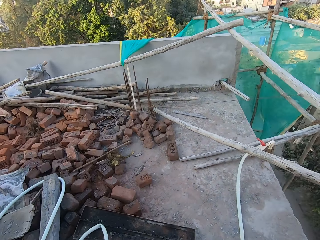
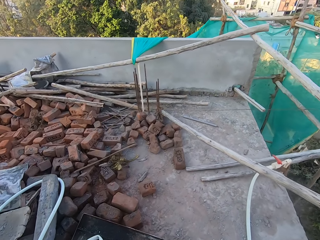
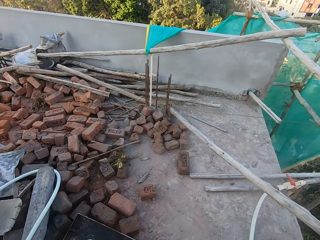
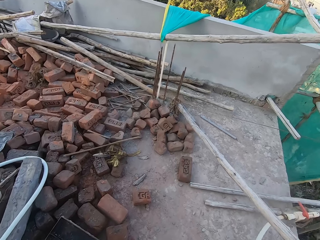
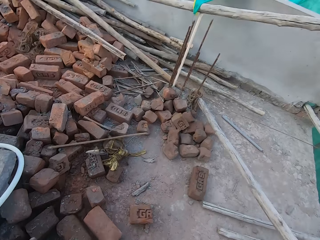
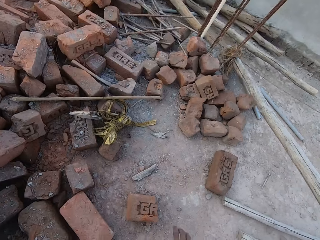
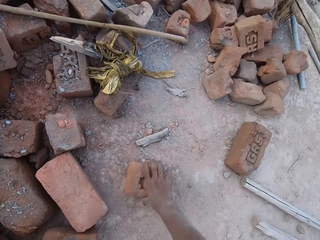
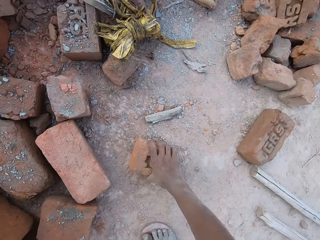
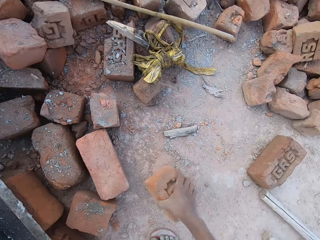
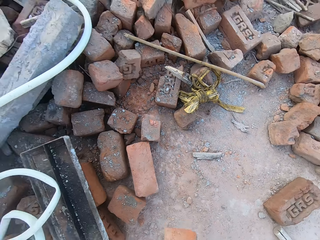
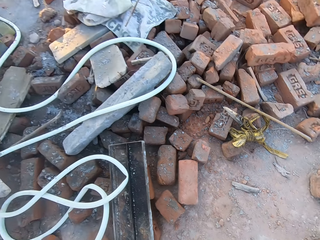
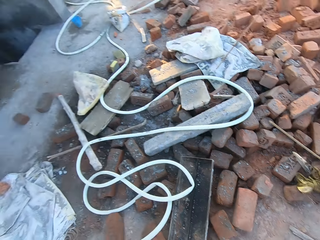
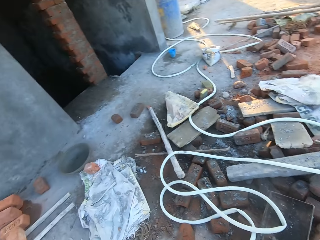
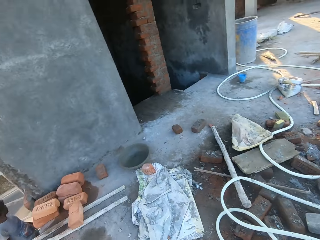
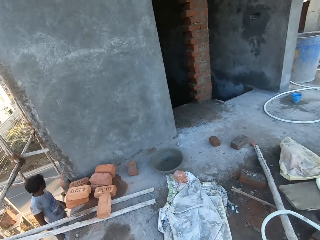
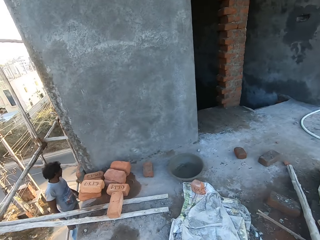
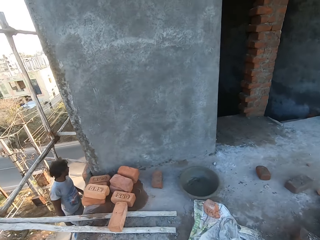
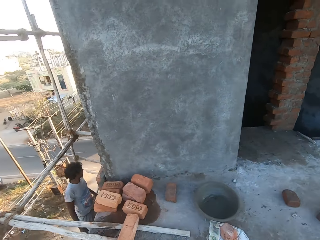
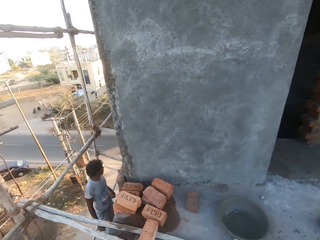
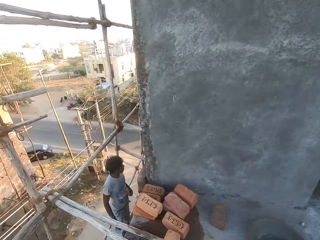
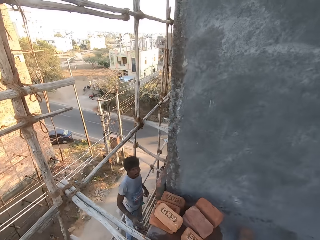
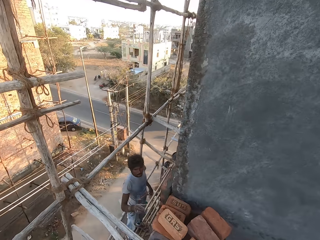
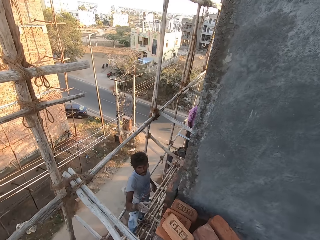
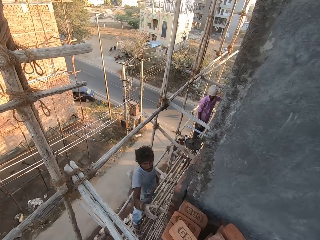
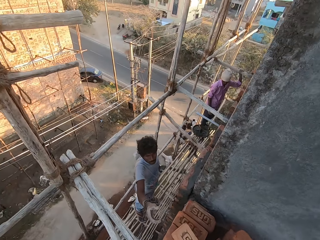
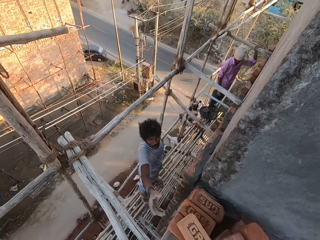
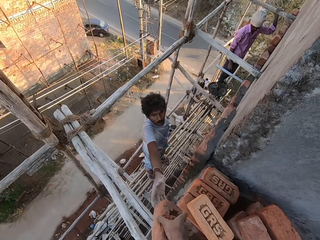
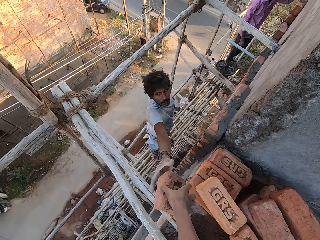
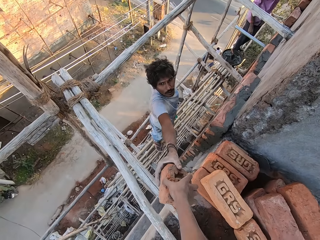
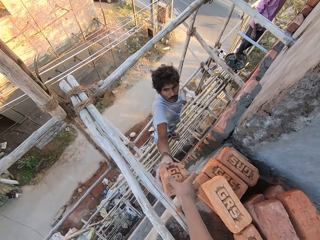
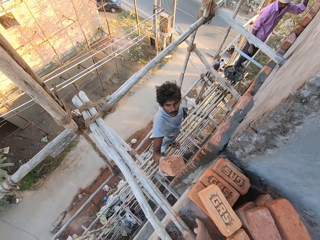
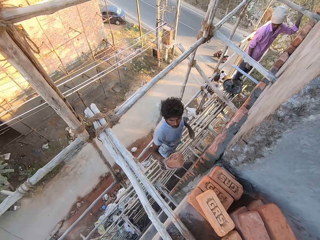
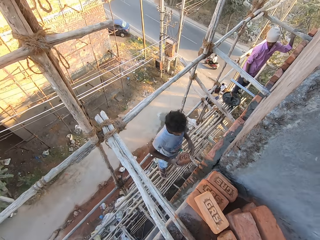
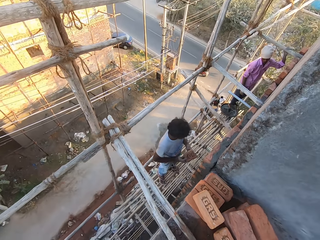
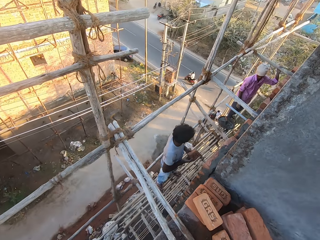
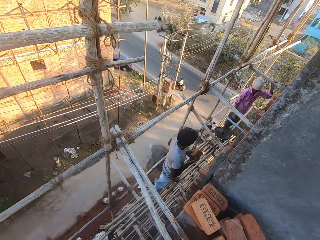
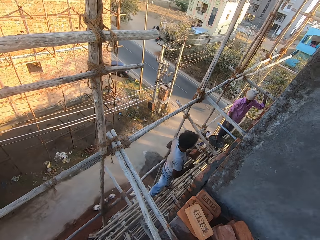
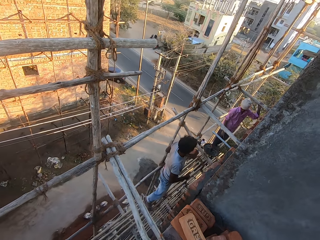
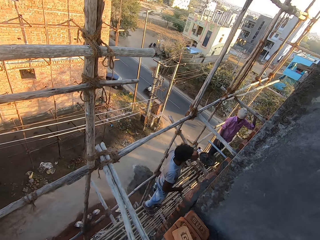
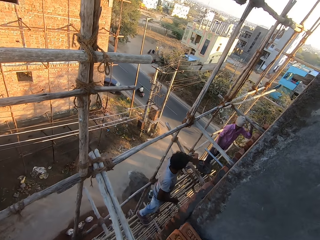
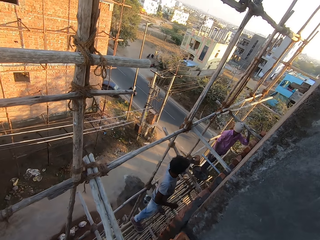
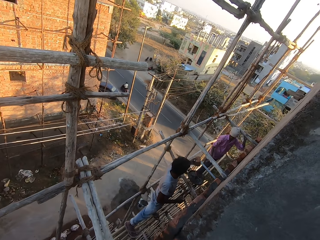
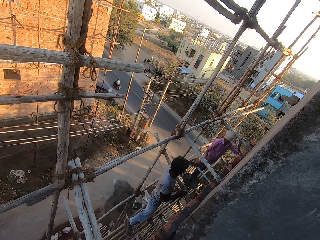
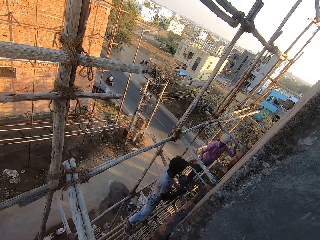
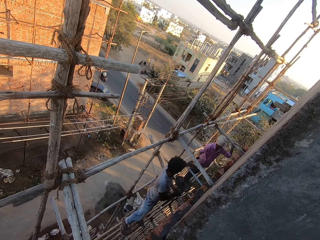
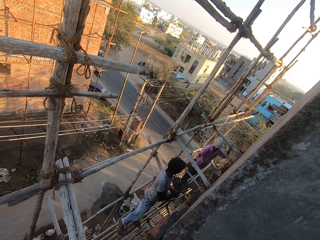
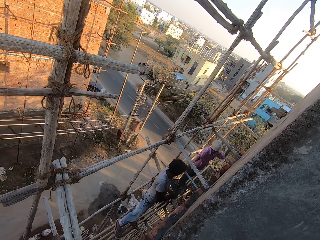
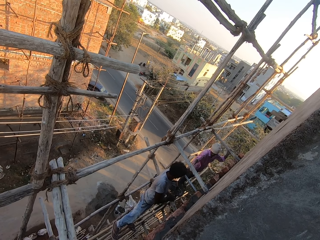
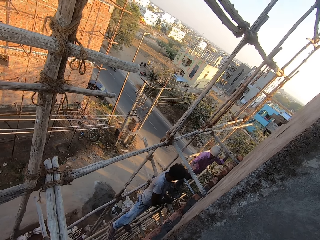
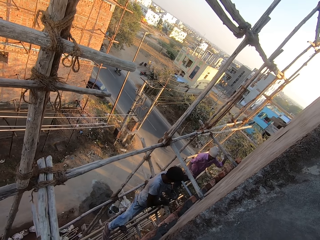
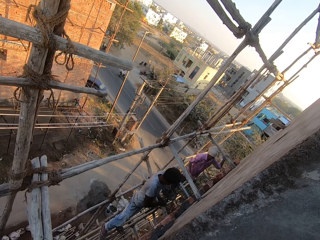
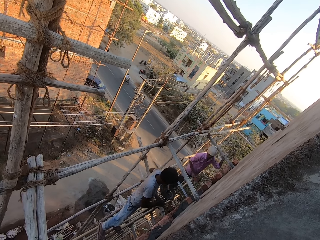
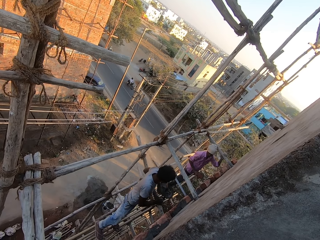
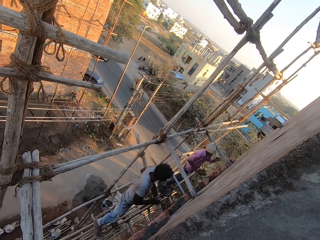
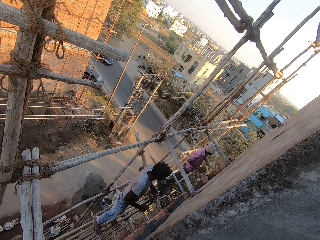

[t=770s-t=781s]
The camera wearer looks around. He picks up a brick from the floor with his right hand. He walks to the man. He passes the brick in his right hand to the man. The man passes the brick from his right hand to his left hand, and passes the brick in his left hand to another man.

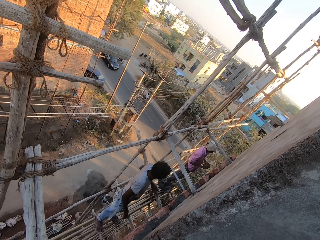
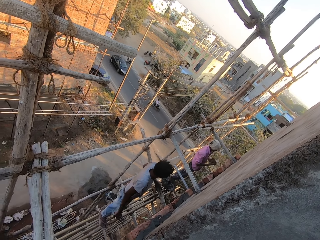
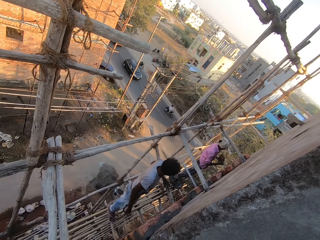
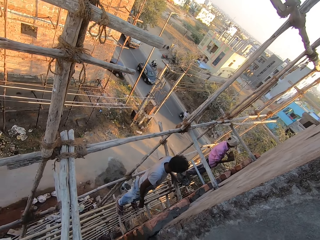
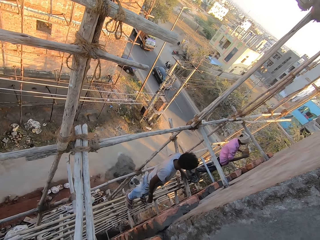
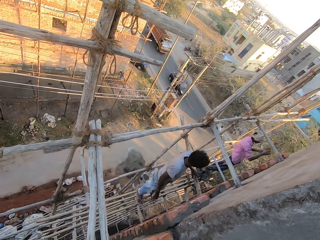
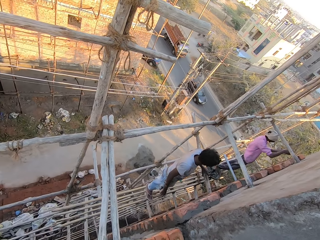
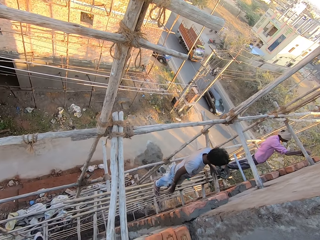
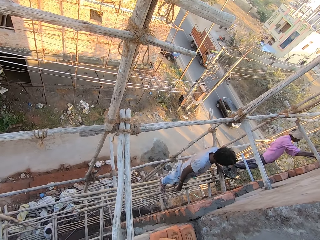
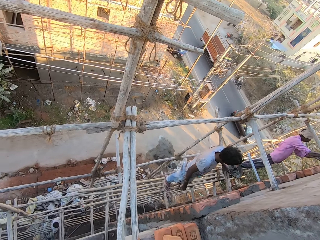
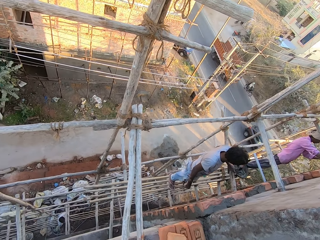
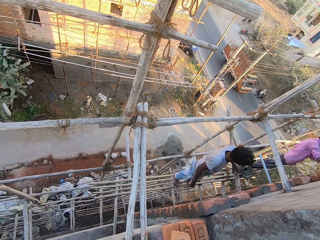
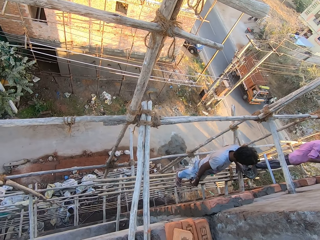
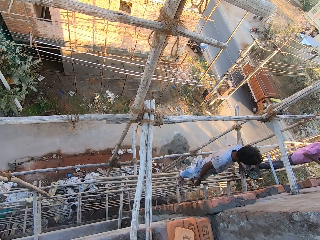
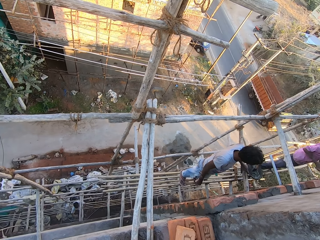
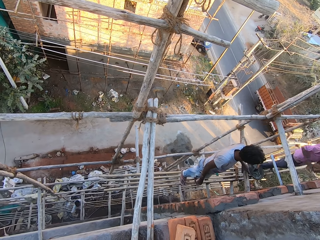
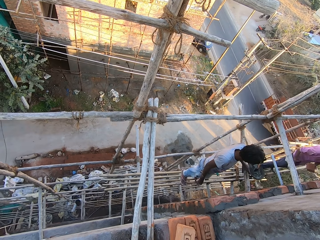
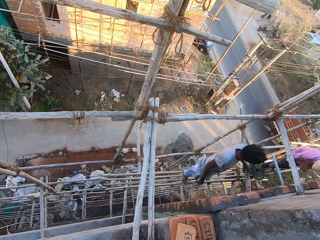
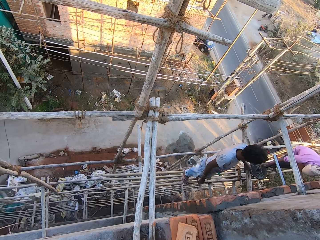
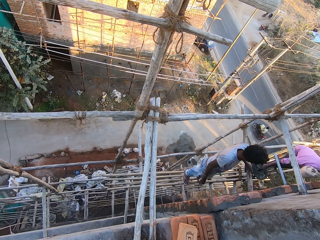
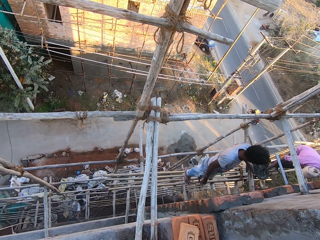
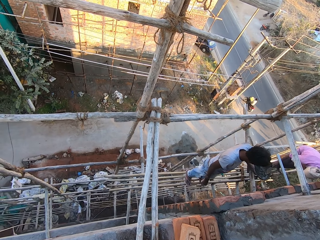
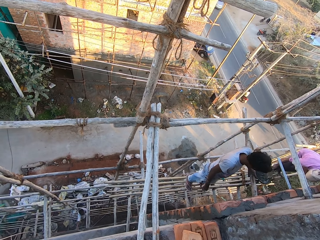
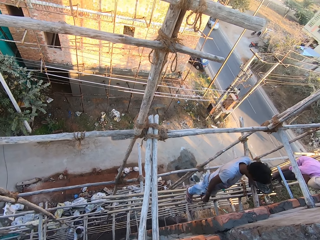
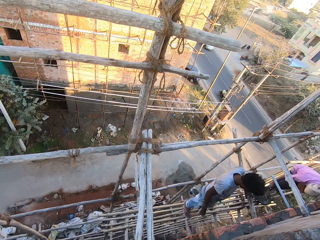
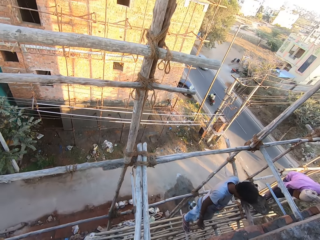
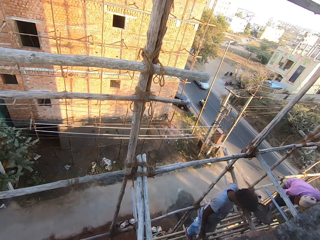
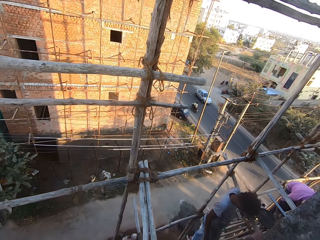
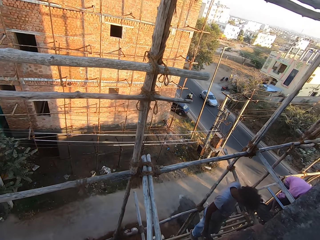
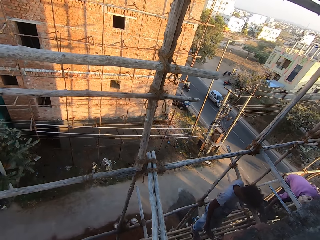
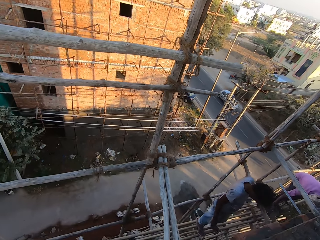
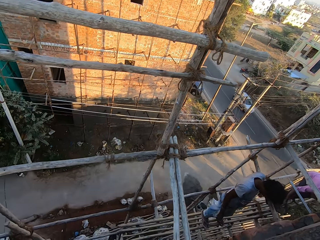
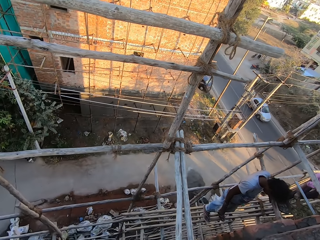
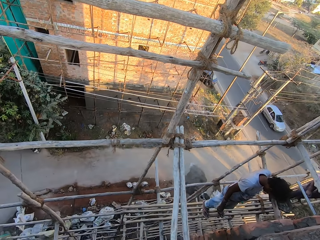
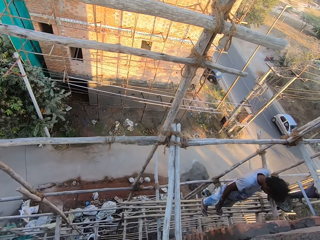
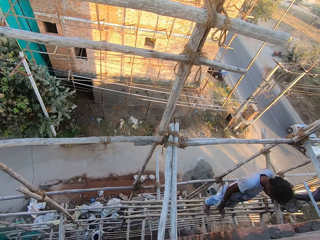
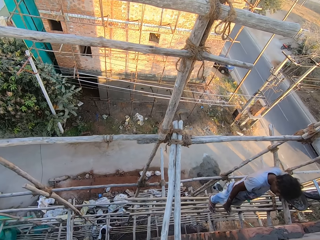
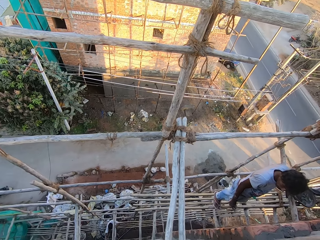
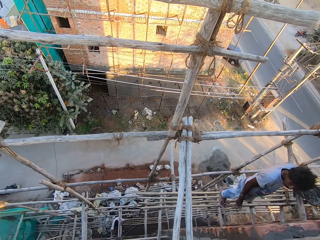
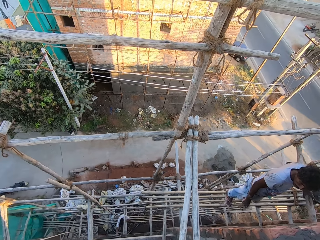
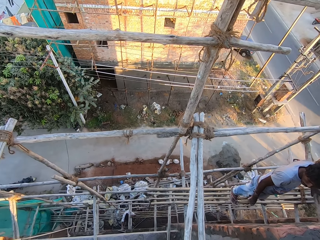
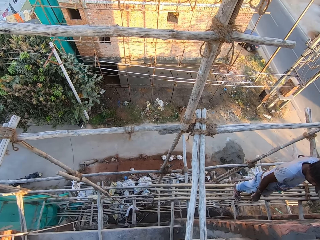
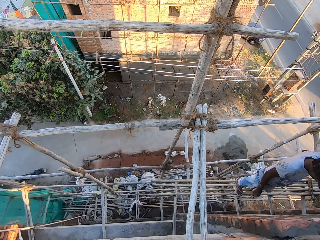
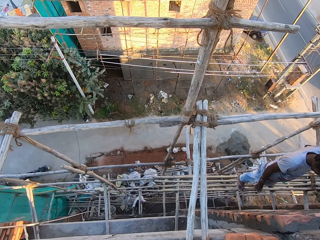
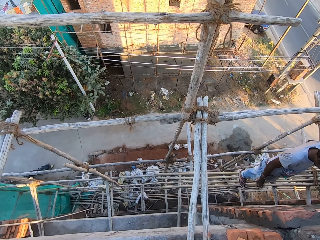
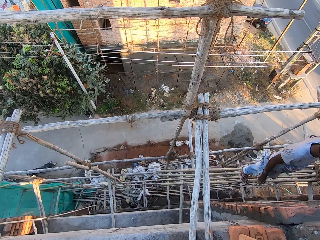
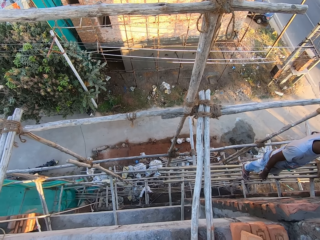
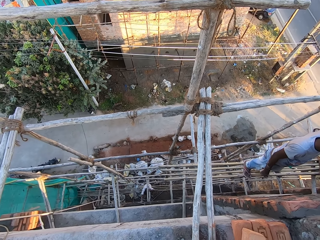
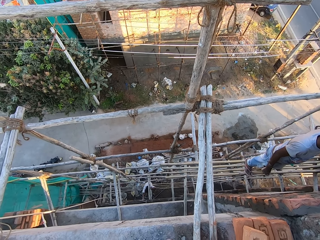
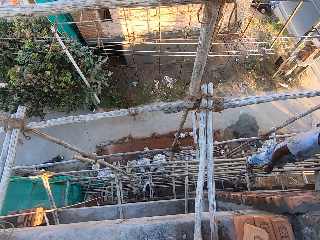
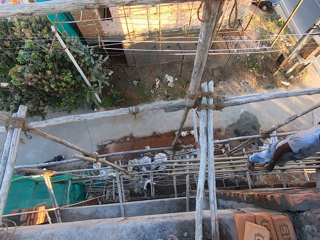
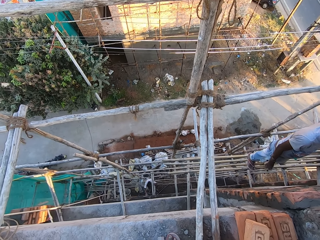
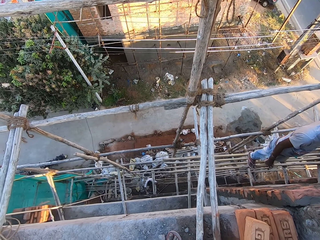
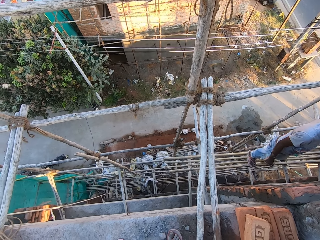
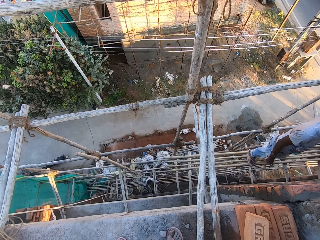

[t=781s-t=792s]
The camera wearer looks around. The man puts the brick in both hands on the wall. The man takes the trowel in the mortar pan with his right hand, and hits the trowel in his right hand on the mortar pan.
